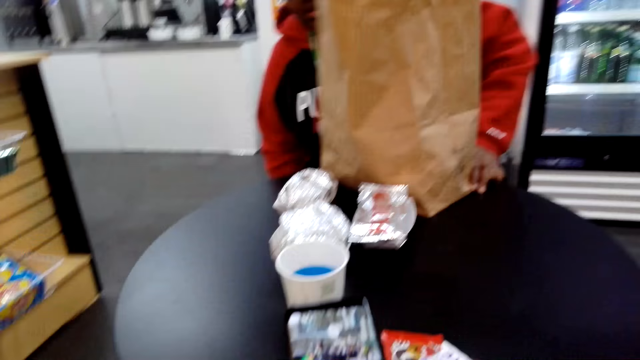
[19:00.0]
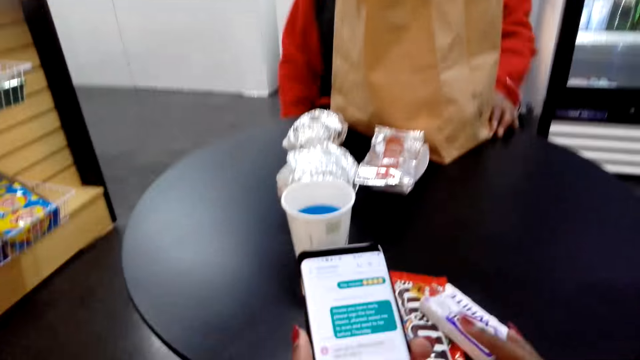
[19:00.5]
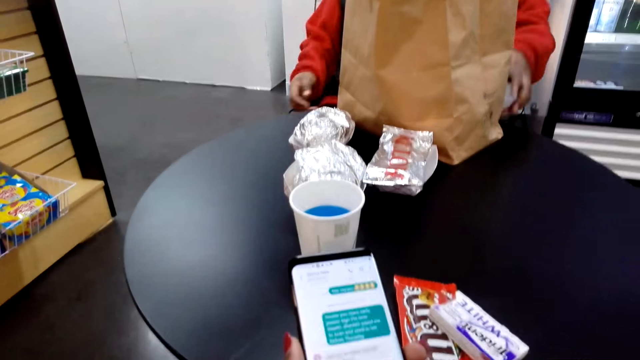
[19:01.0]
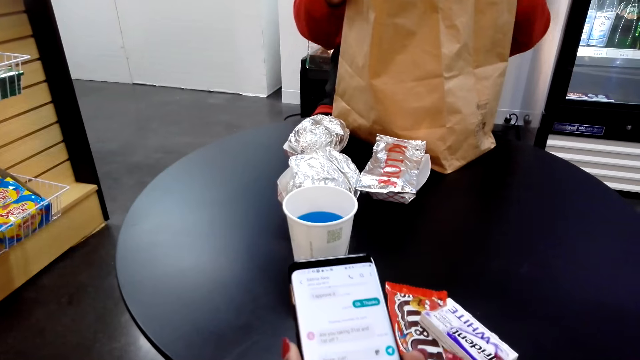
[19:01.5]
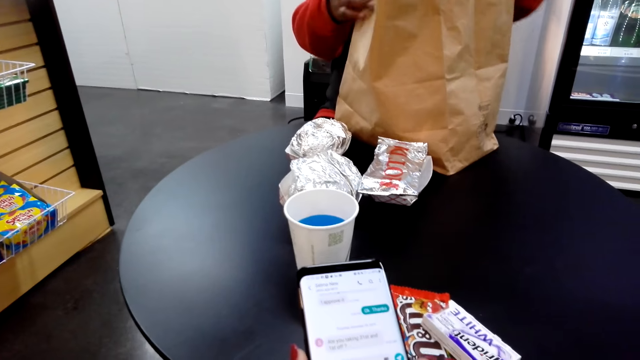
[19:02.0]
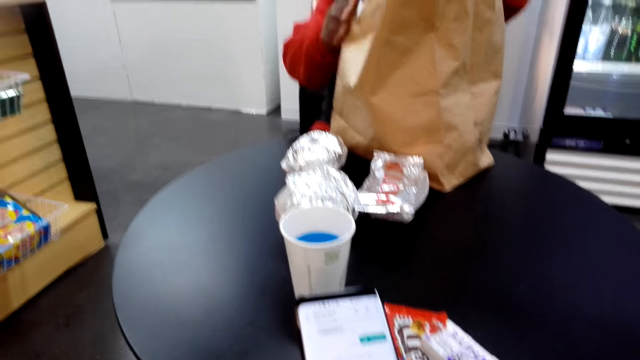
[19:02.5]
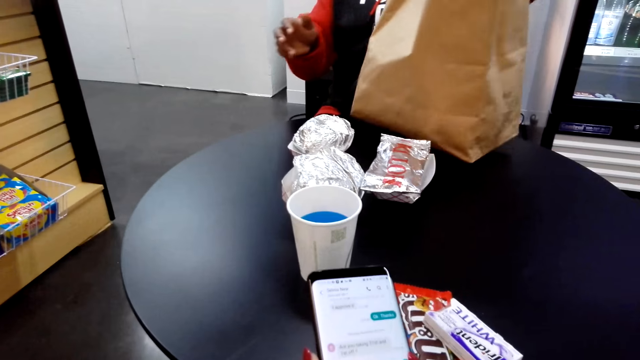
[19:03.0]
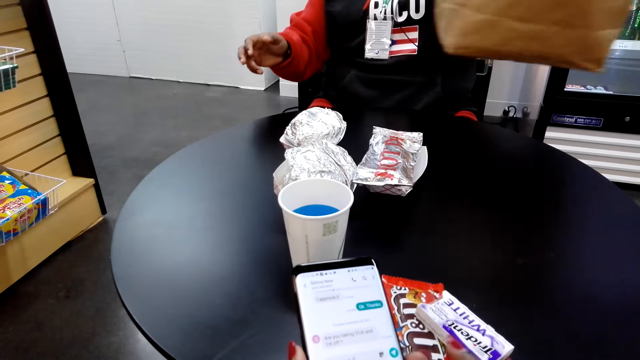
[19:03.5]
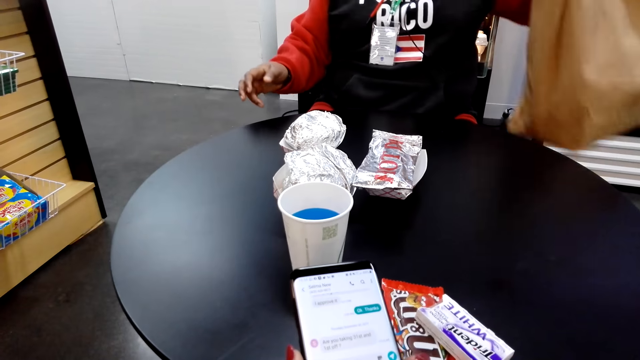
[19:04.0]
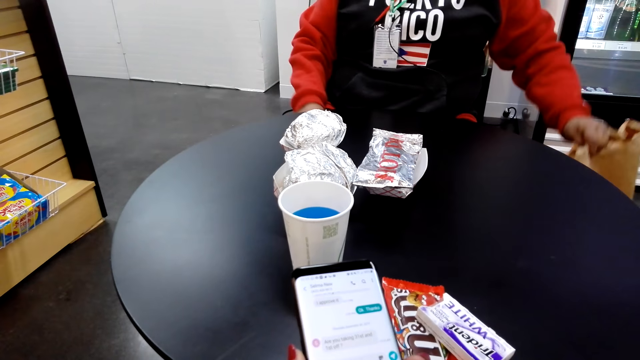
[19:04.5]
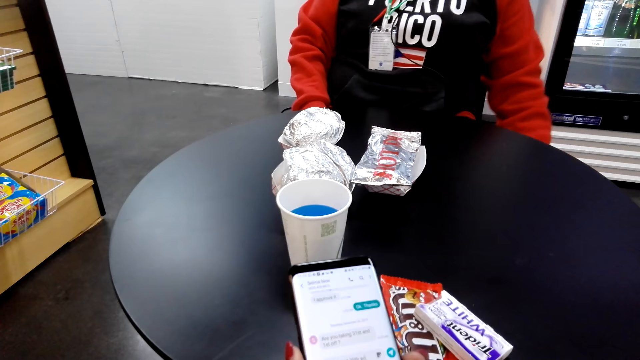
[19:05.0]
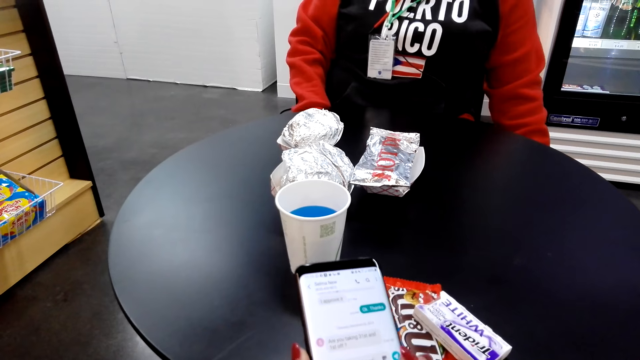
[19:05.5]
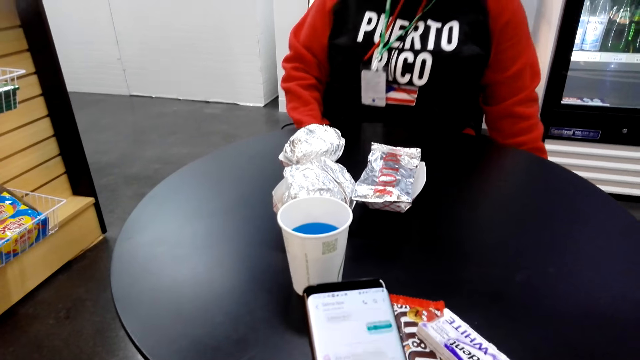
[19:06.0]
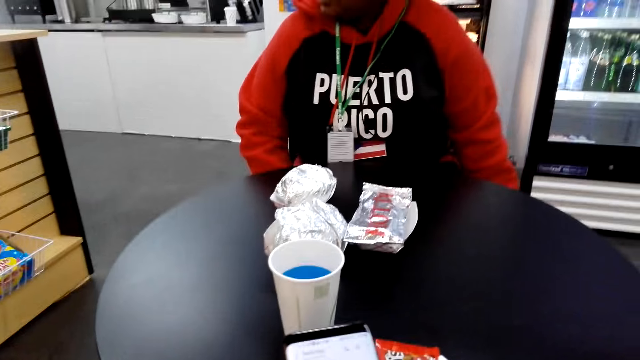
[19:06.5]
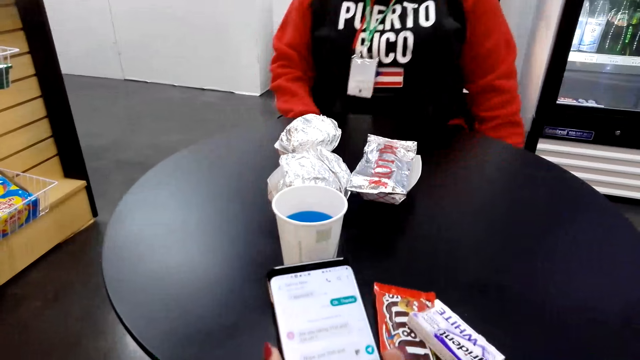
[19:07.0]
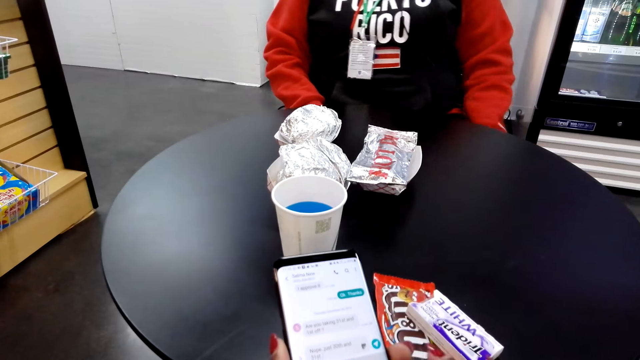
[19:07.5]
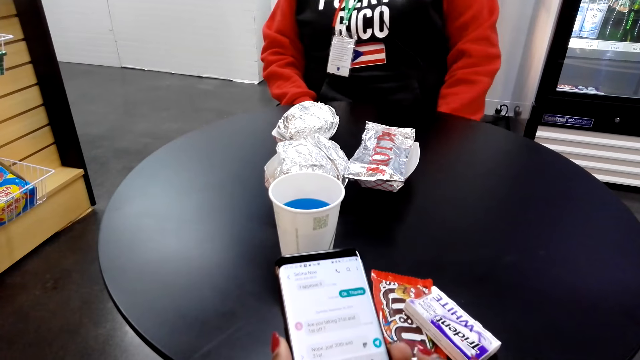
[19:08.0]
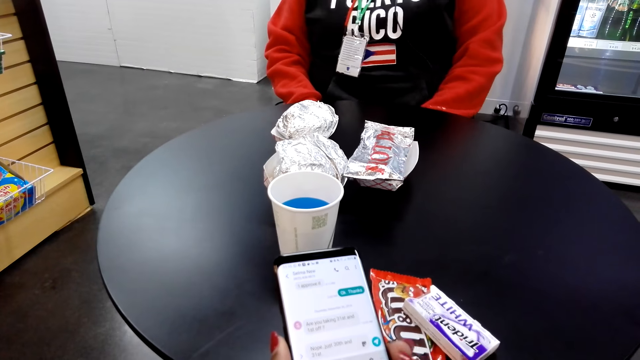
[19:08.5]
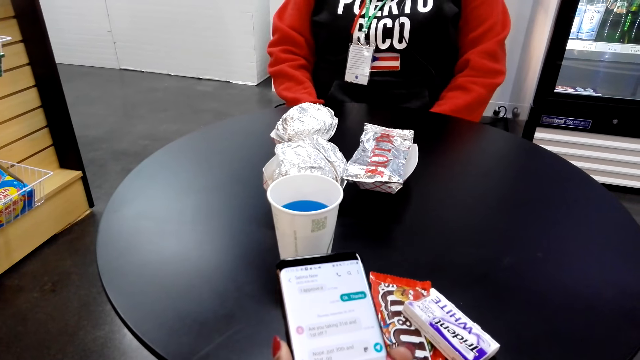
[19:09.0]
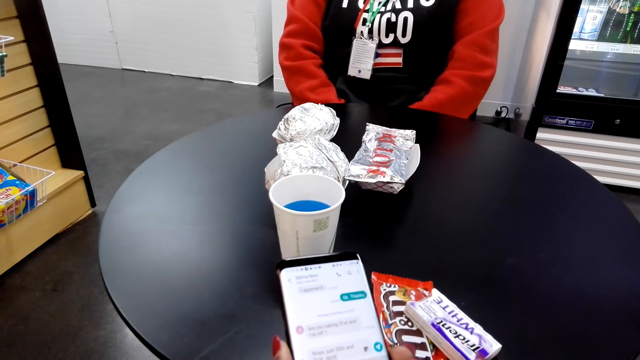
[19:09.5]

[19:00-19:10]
The camera wearer dials the phone. She dialogues to a person. She scrolls on her cellphone.

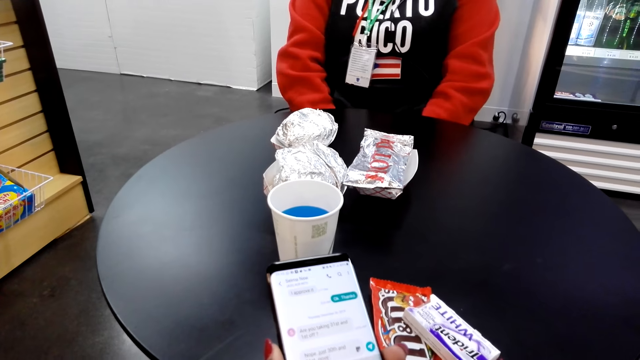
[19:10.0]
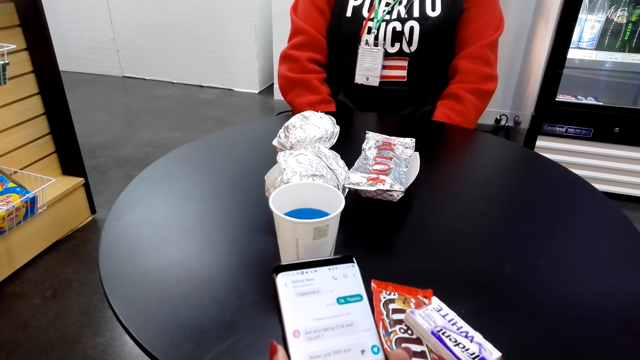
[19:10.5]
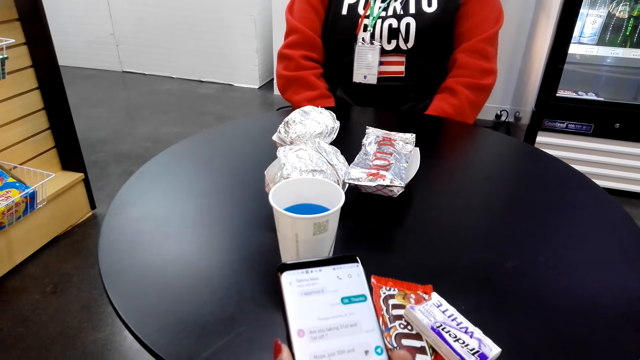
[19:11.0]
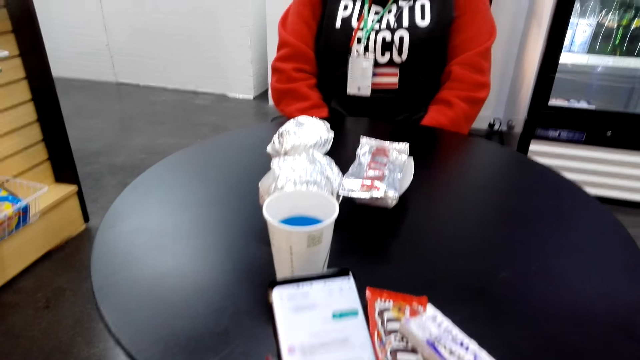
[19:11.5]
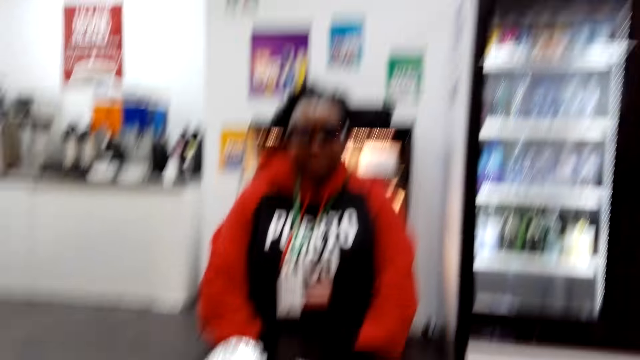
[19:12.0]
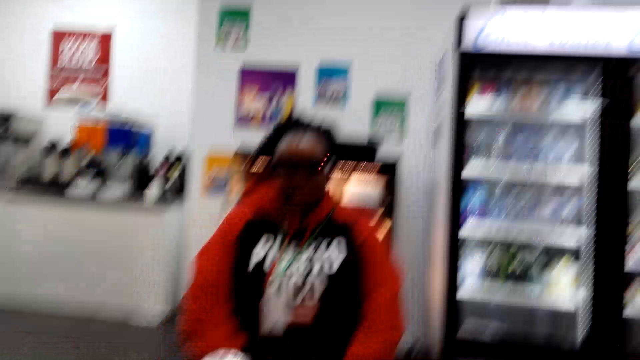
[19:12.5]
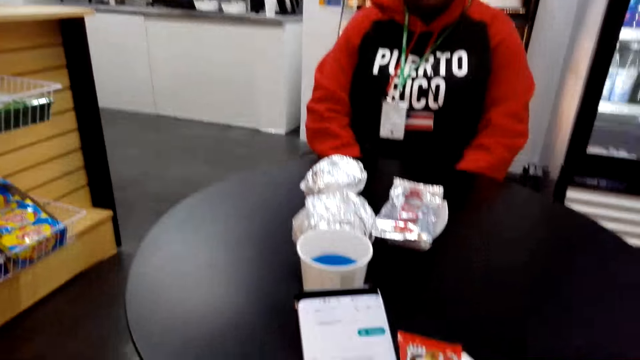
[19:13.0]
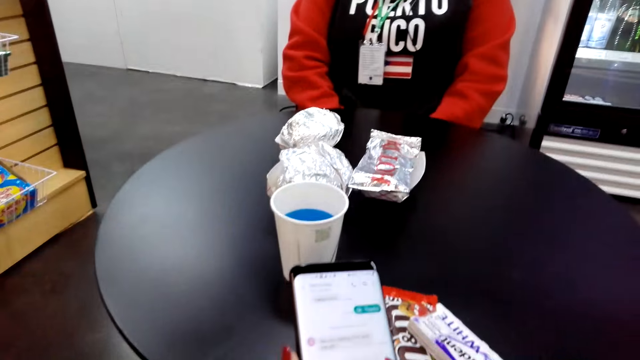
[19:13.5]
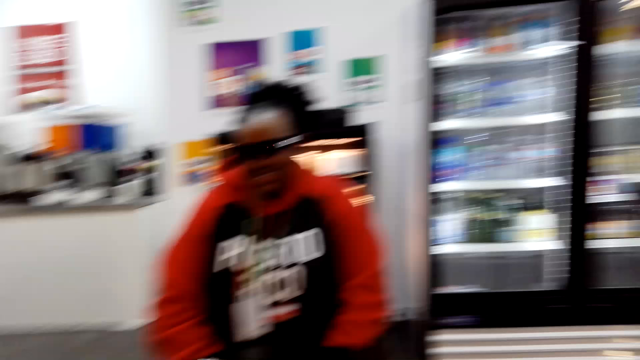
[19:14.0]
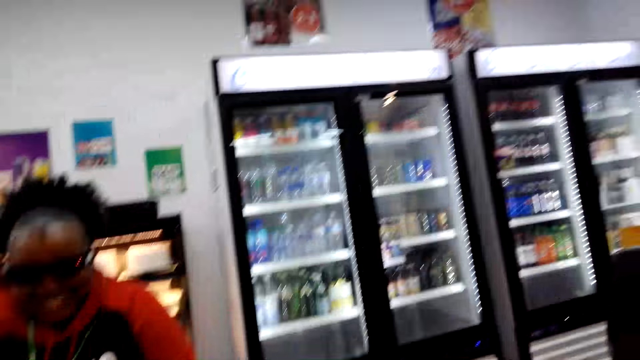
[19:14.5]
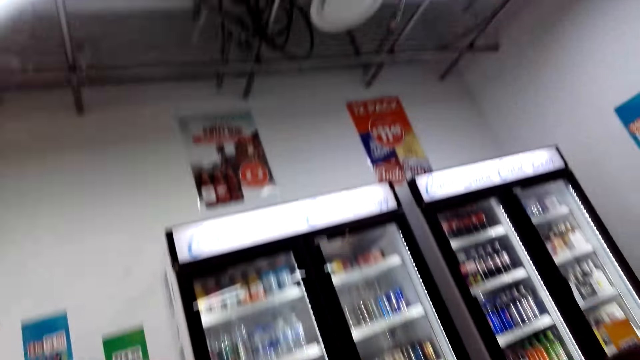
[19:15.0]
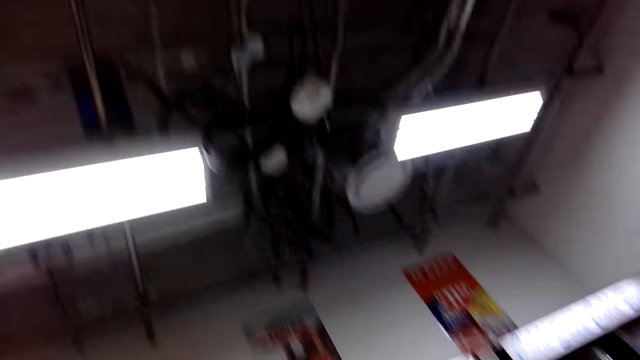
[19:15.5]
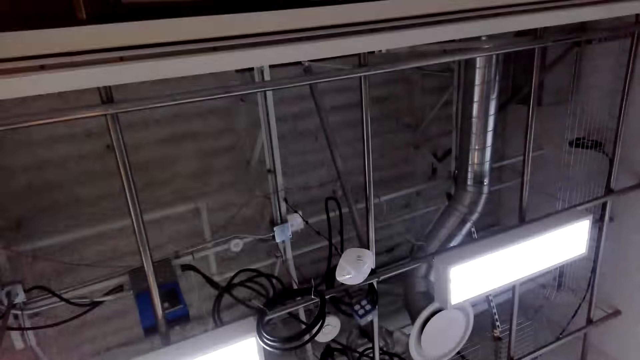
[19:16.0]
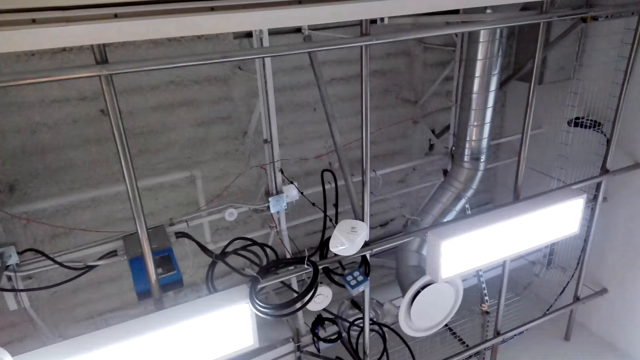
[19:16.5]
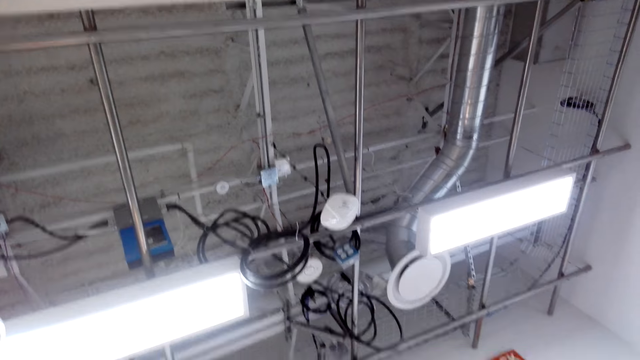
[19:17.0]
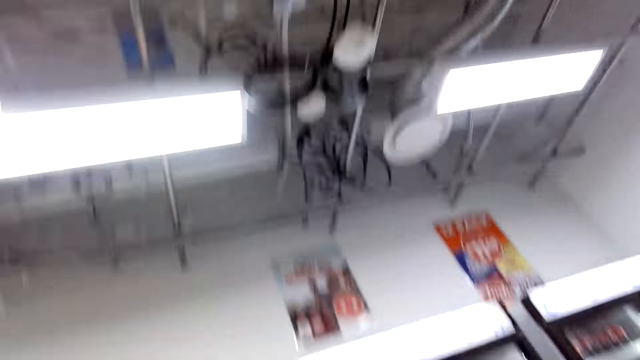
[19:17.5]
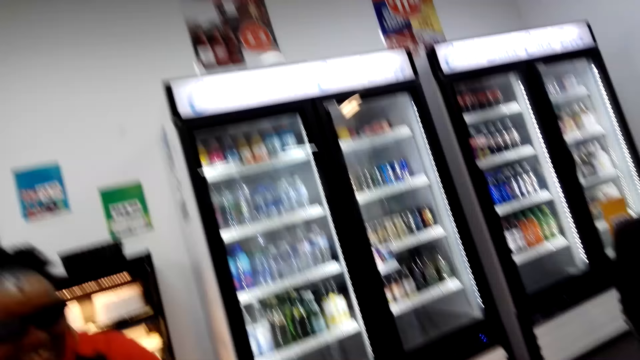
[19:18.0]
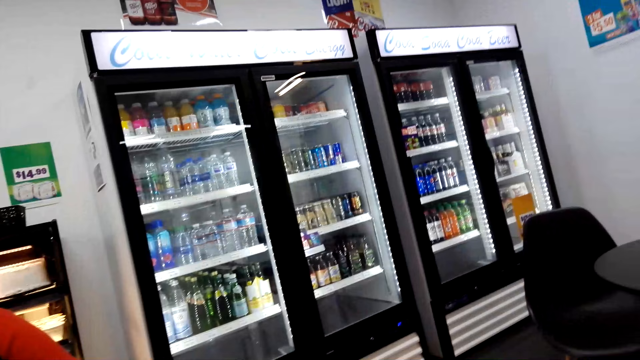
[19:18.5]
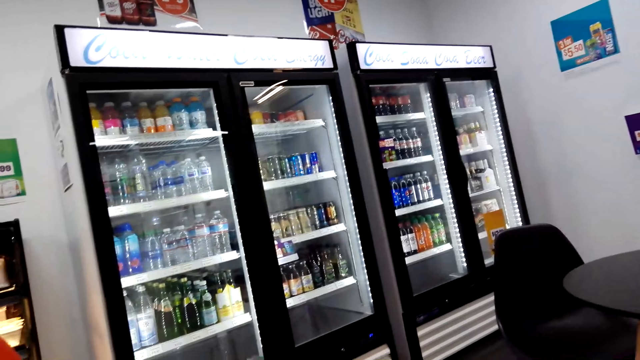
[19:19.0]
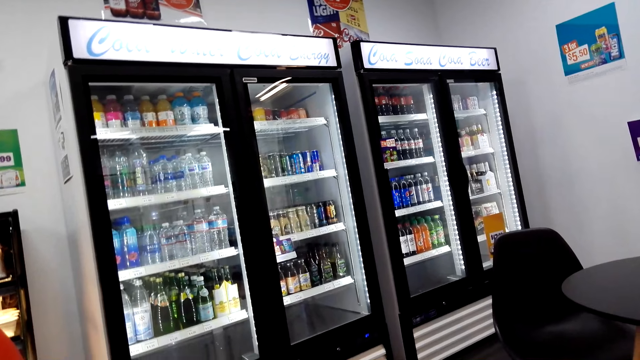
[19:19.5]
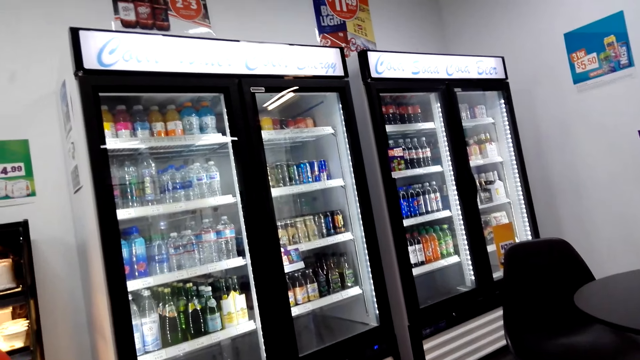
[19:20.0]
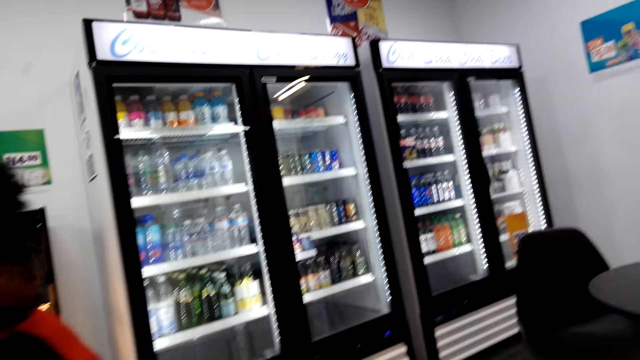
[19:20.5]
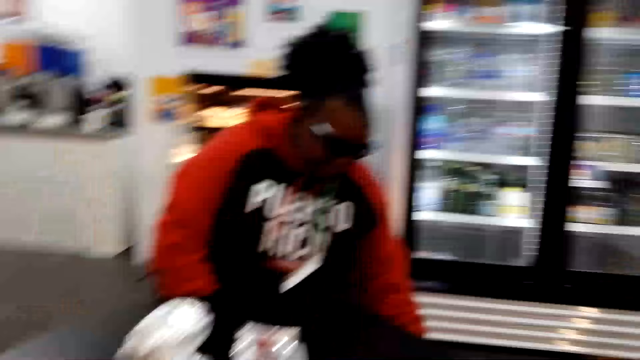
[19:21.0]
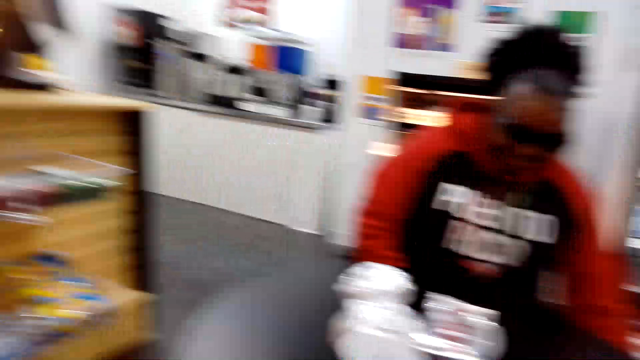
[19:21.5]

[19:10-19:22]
The camera wearer converses with a woman. They laugh with both a cashier and the woman. They stare at the refrigerator.
